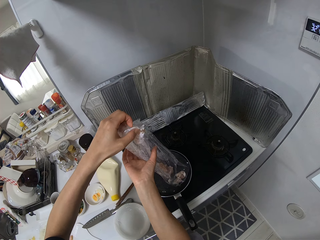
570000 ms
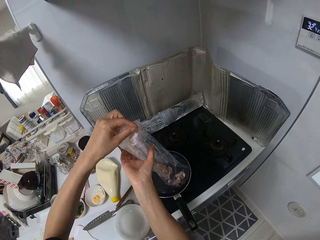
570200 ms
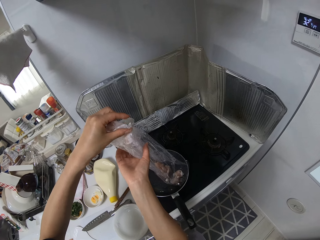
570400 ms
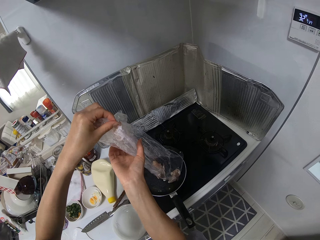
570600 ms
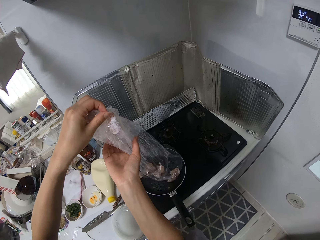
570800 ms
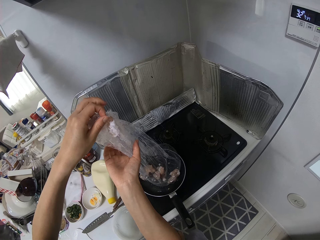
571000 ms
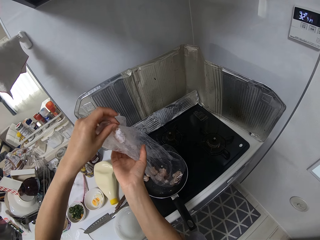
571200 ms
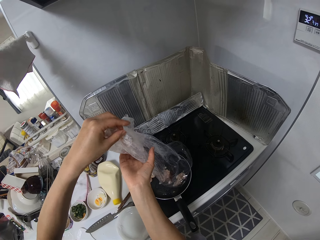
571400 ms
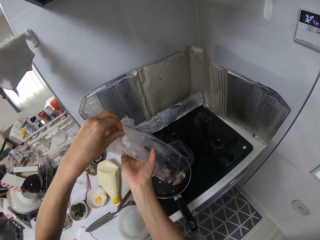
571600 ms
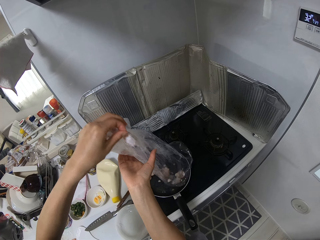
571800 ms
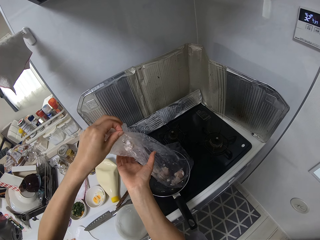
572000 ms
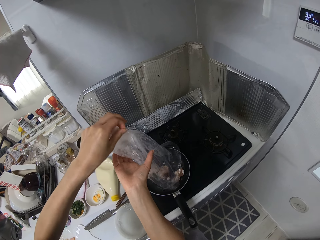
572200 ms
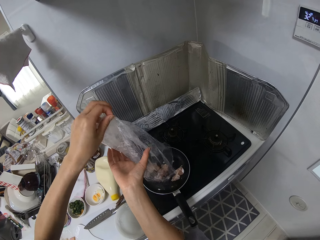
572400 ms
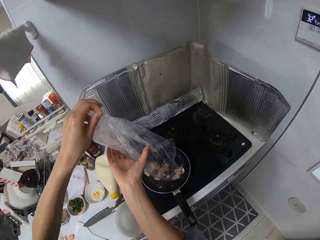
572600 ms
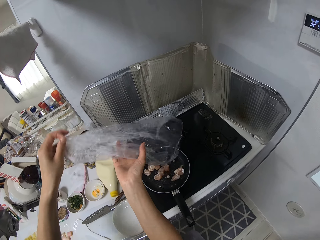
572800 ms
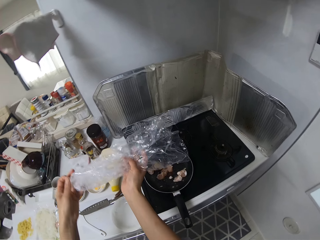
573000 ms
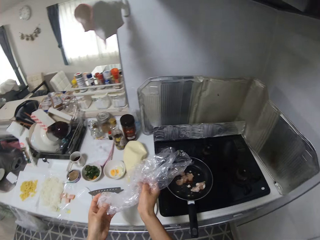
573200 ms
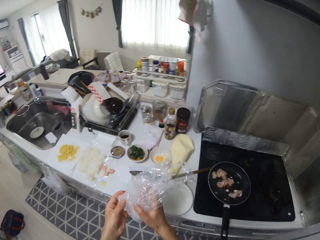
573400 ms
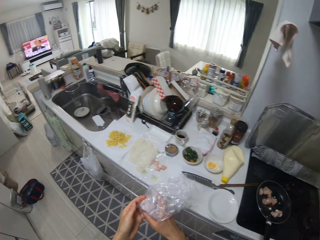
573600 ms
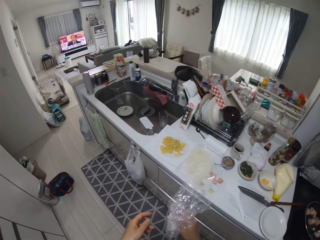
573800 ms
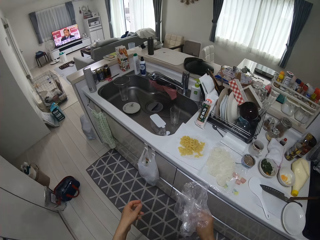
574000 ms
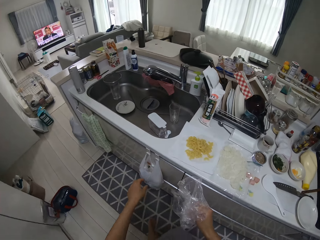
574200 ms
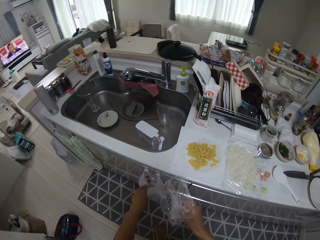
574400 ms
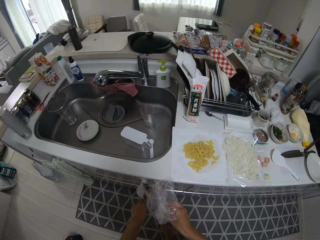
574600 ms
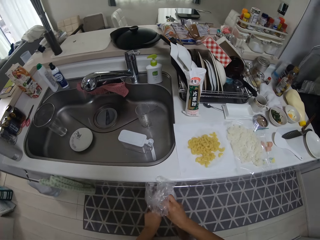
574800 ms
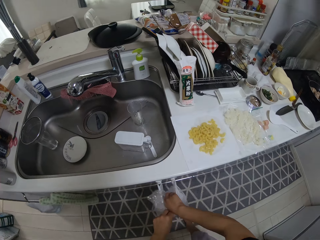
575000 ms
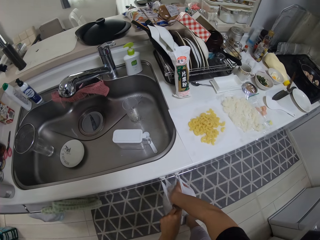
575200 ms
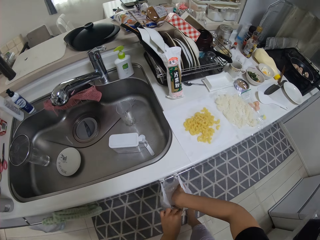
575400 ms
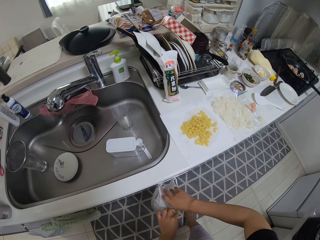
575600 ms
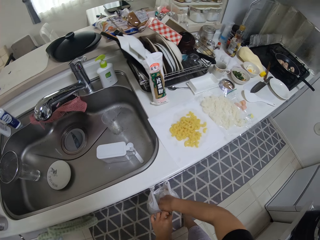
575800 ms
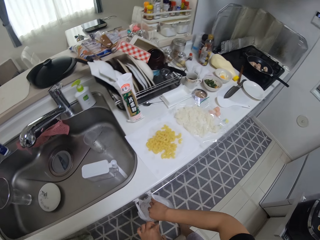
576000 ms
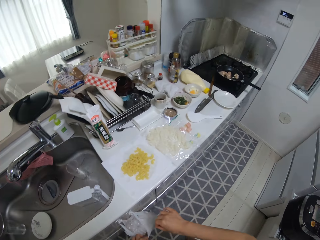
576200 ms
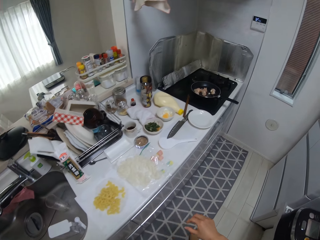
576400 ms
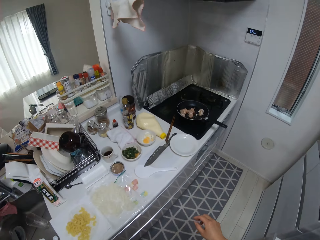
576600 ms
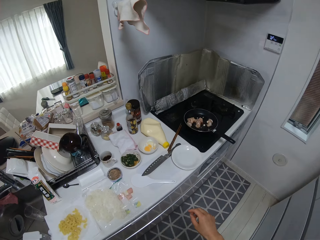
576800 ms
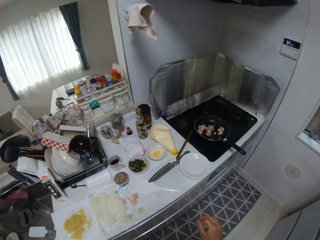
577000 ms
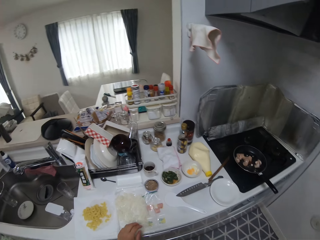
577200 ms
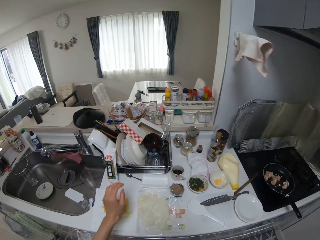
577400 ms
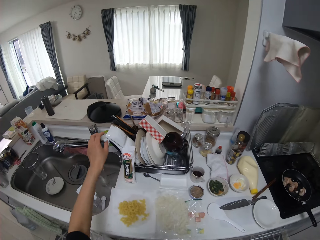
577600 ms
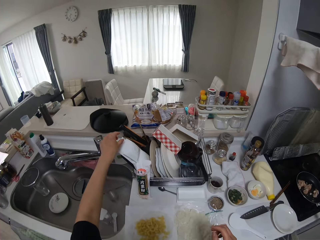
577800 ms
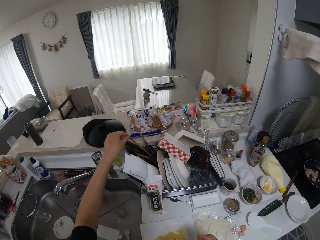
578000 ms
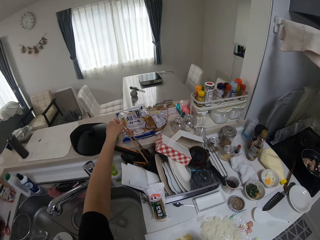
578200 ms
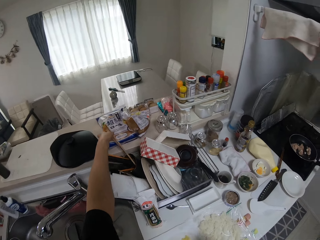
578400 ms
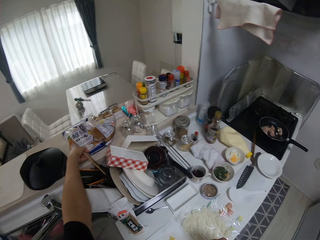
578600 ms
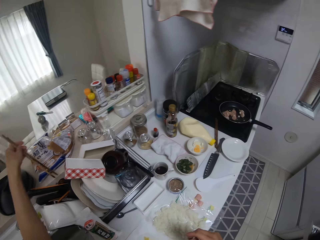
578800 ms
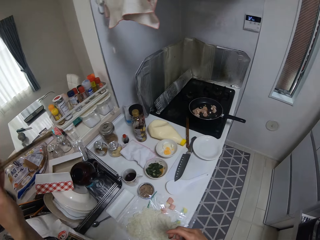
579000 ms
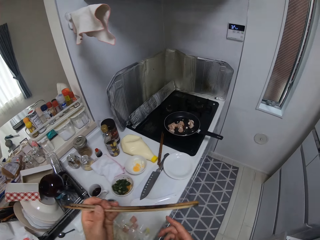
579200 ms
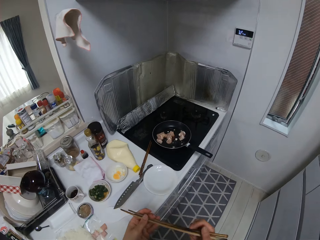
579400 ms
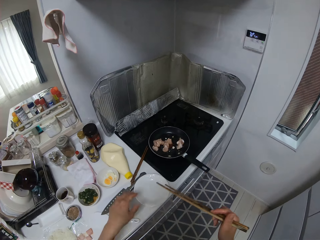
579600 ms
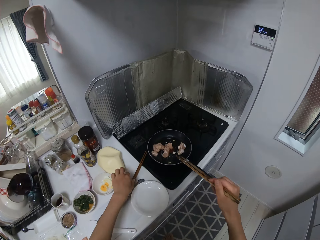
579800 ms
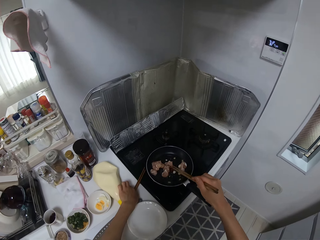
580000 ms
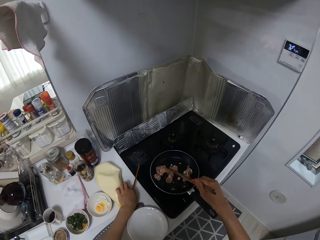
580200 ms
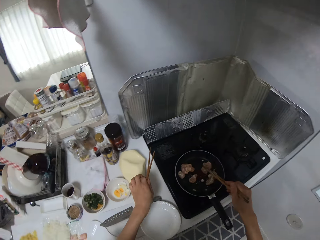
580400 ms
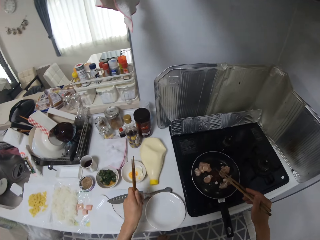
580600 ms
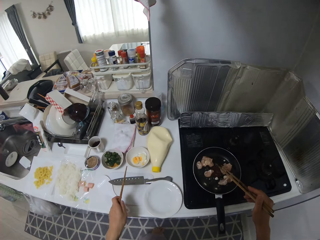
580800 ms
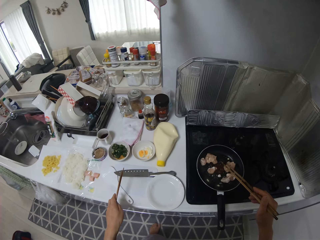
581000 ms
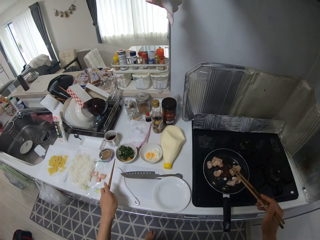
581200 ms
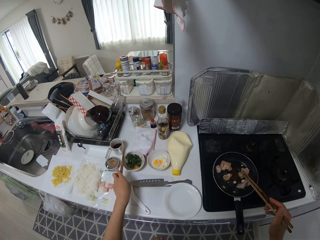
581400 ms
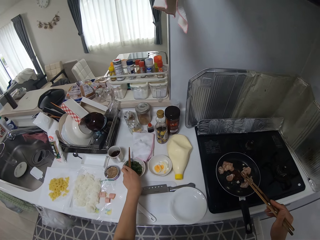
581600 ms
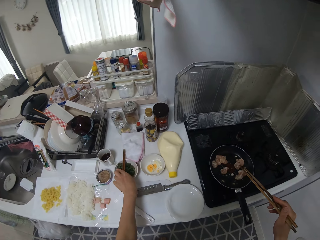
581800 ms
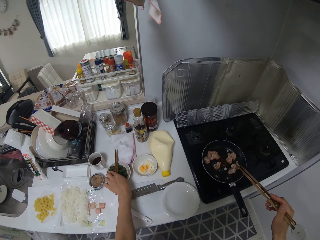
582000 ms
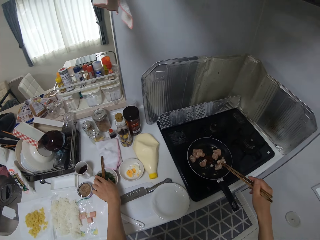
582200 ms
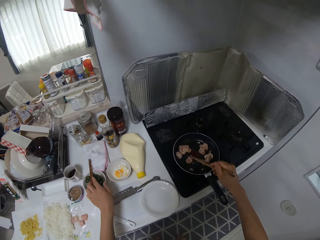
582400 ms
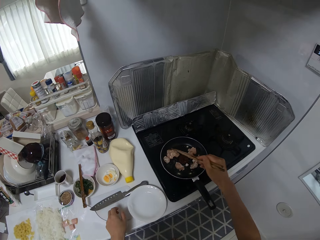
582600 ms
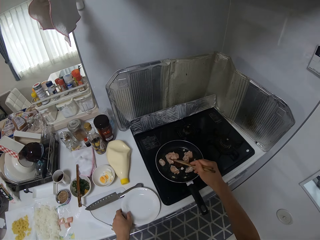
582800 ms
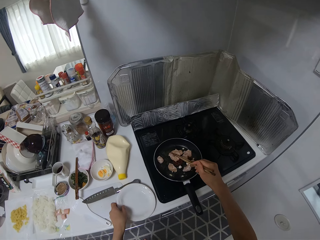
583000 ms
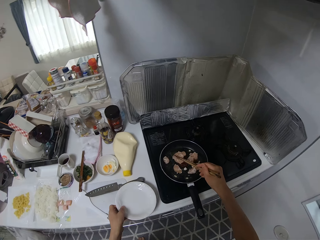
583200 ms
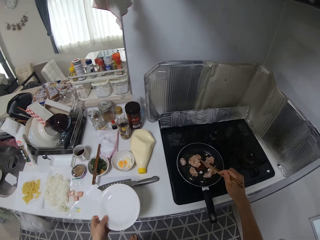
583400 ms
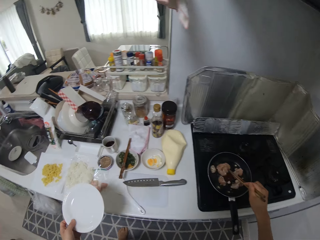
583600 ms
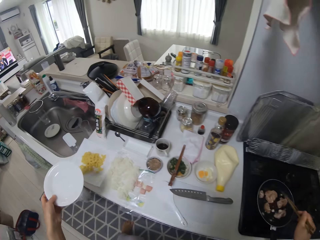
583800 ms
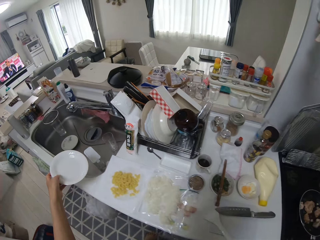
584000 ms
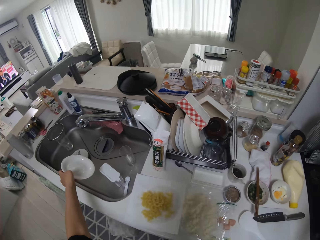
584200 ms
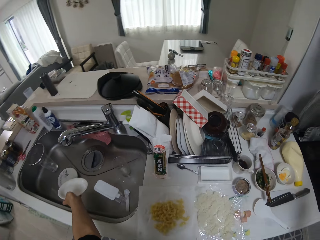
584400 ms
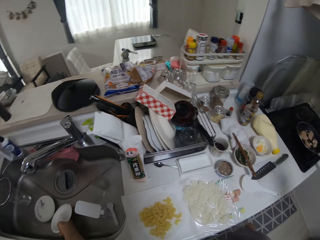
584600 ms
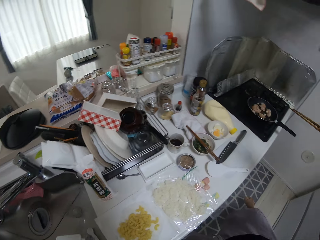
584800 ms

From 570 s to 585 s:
The camera wearer disposes the nylon into the trash bin. She picks up chopsticks from the rack. She passes the chopsticks from her left hand to her right hand. She stirs the food in the pan with the chopsticks. She picks up chopsticks from the kitchen surface. She drops the chopsticks on a plate. She stirs the food in the pan with the chopsticks in her right hand. She picks up a plate from the kitchen surface.

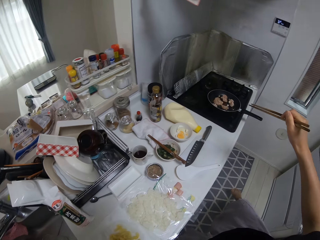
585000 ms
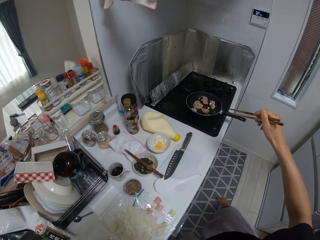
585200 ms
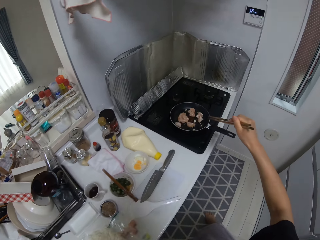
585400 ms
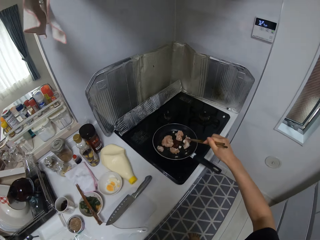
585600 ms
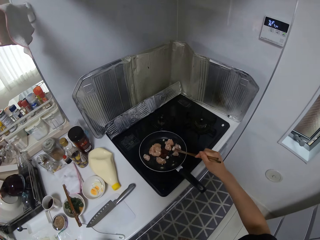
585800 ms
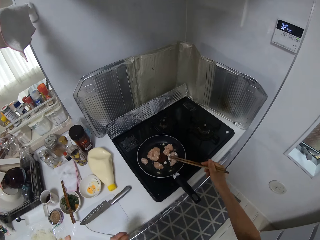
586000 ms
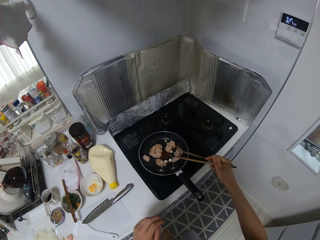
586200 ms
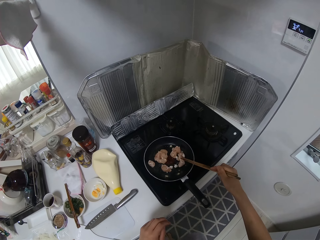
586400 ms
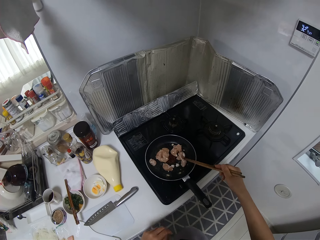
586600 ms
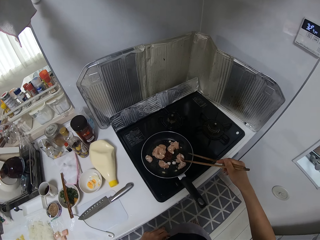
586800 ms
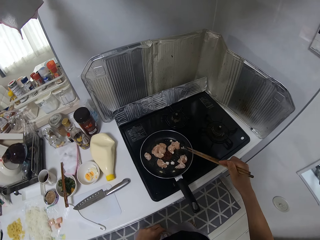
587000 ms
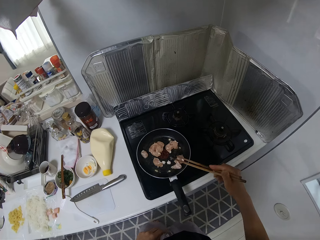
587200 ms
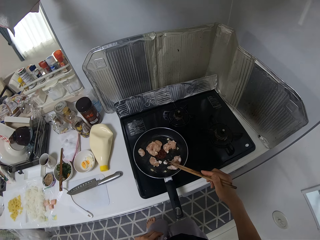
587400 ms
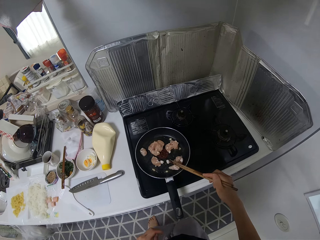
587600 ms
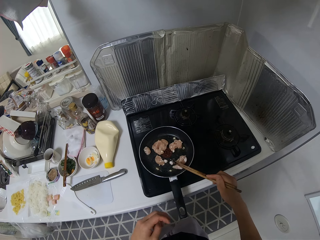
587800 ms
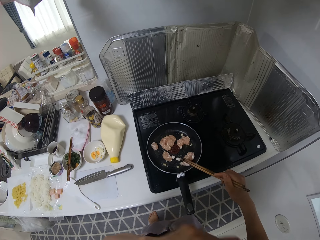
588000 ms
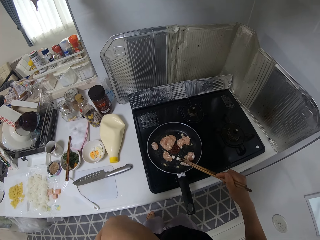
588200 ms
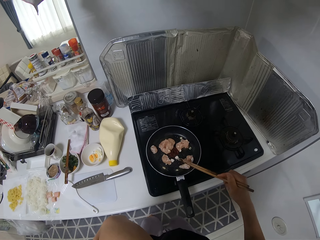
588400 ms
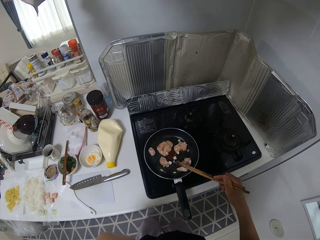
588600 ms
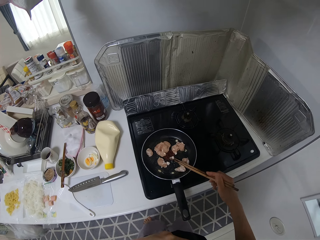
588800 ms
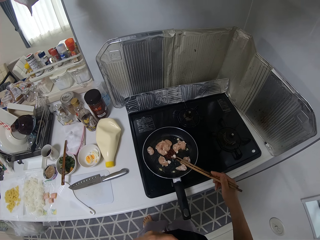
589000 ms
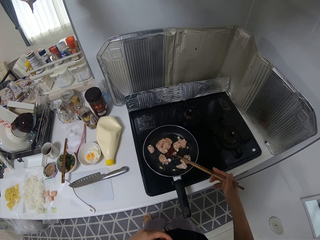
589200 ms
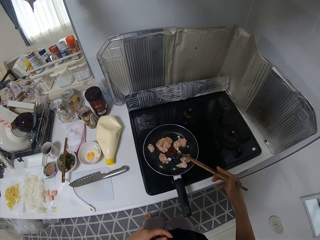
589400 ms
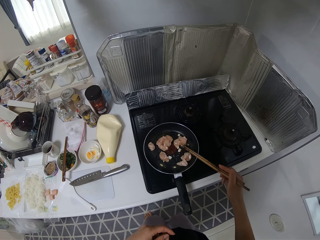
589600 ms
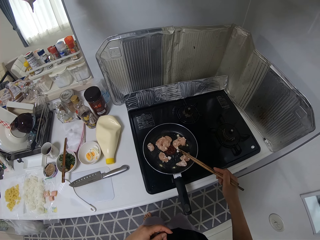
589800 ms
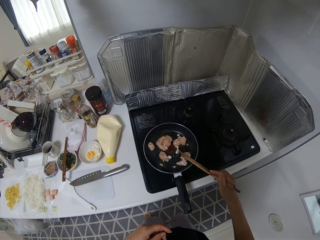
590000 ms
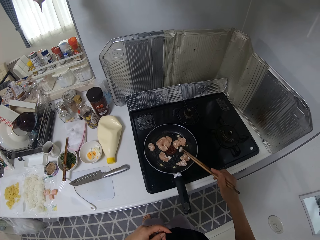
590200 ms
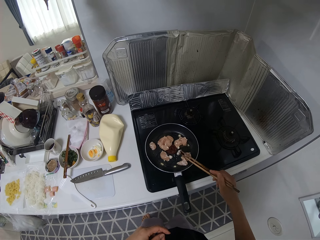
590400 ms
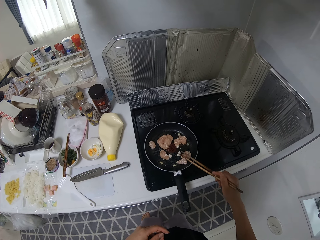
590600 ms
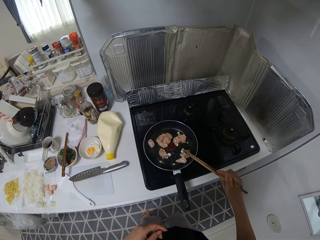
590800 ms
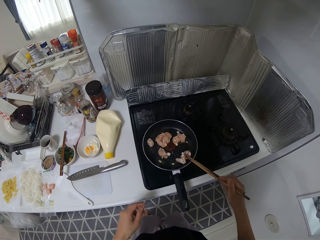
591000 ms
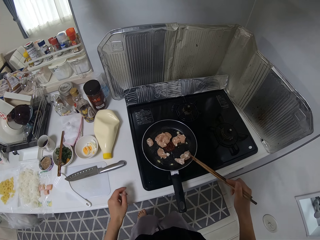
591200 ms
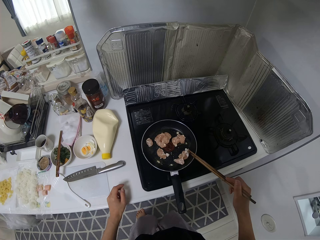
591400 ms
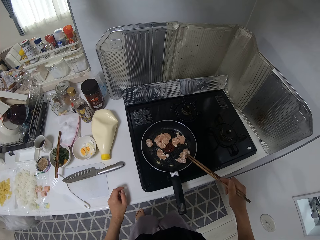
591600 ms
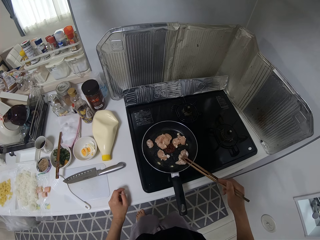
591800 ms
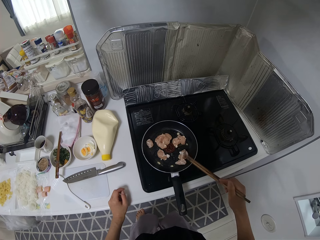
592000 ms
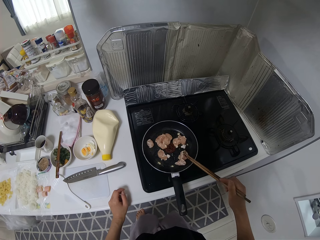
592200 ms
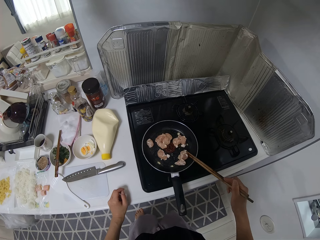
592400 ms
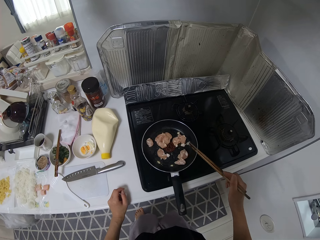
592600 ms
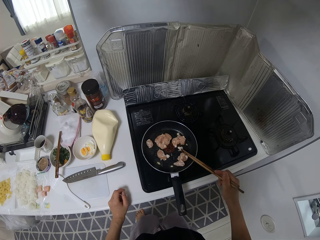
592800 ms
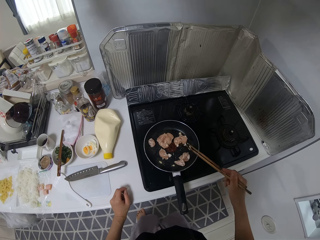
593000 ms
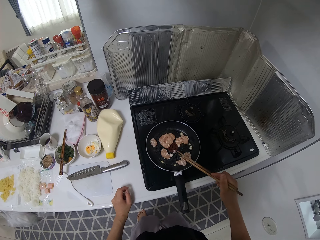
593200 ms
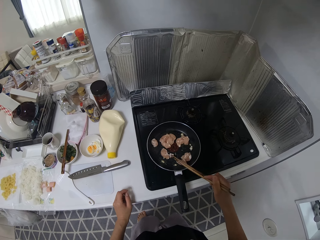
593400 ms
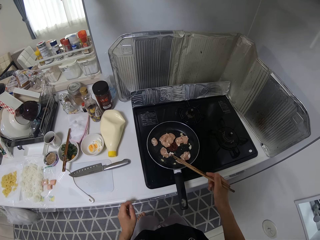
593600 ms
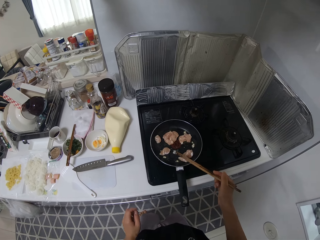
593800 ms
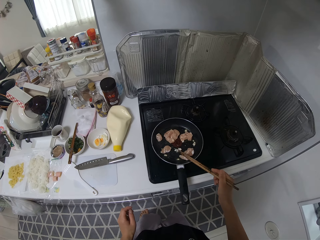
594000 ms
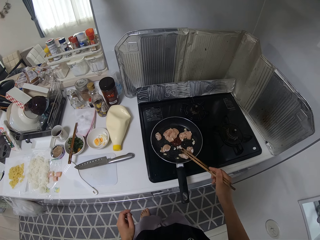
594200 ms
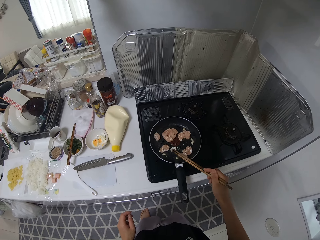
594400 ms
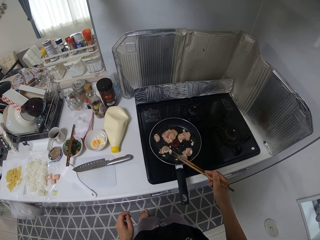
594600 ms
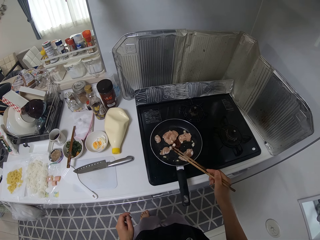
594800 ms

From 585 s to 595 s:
The camera wearer puts the plate in the sink. She stirs the food in the pan with the chopsticks in her right hand.
